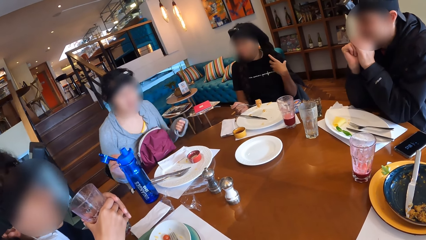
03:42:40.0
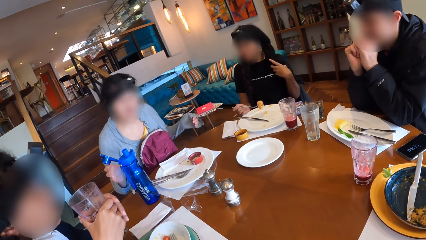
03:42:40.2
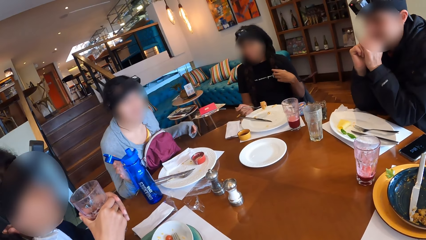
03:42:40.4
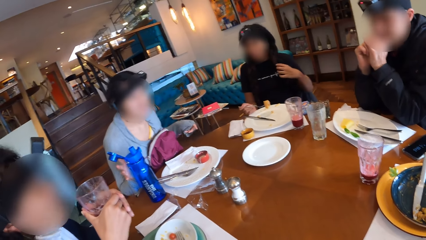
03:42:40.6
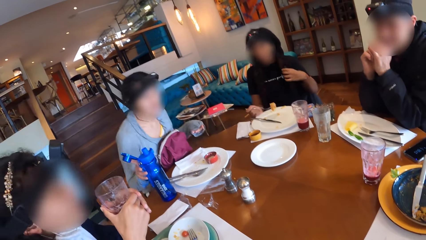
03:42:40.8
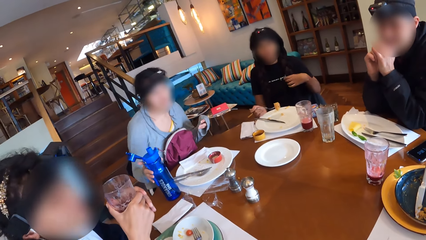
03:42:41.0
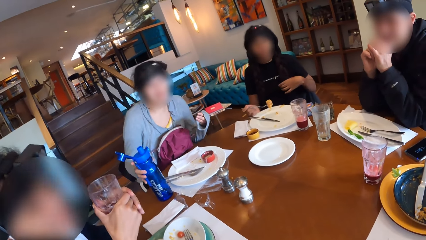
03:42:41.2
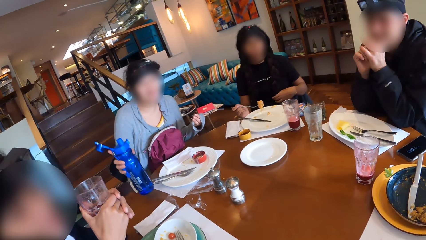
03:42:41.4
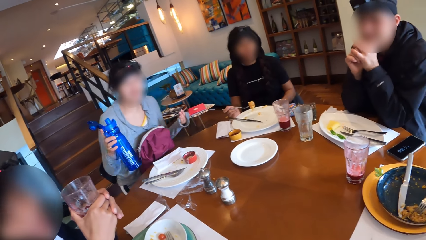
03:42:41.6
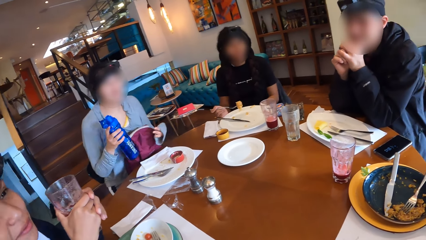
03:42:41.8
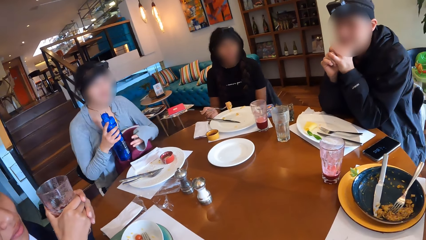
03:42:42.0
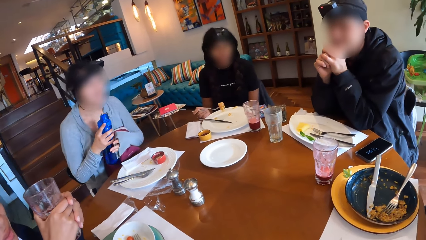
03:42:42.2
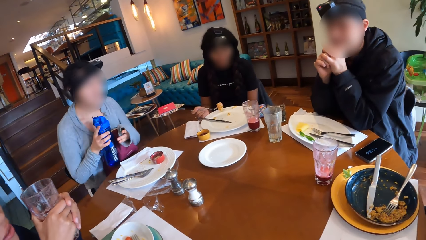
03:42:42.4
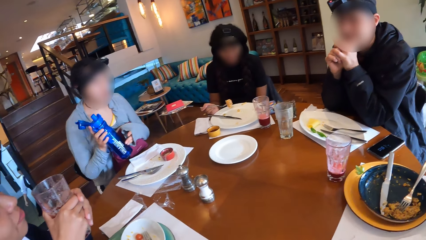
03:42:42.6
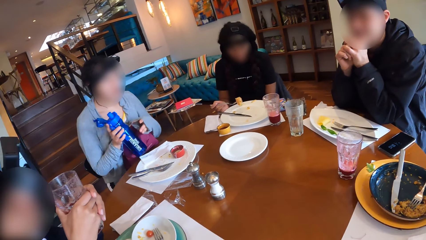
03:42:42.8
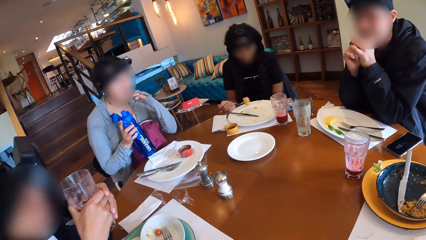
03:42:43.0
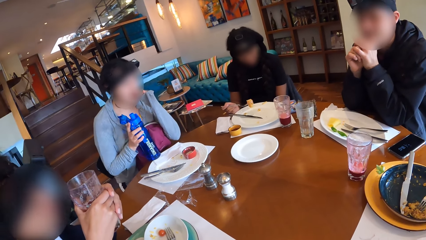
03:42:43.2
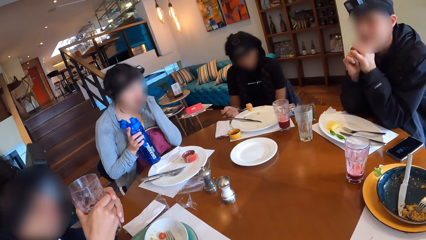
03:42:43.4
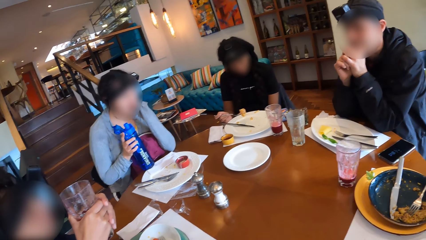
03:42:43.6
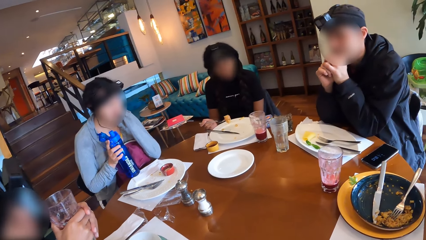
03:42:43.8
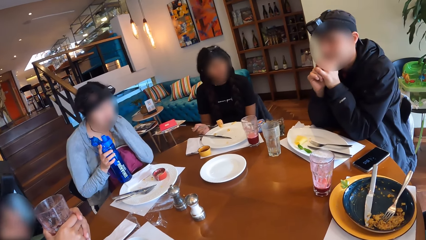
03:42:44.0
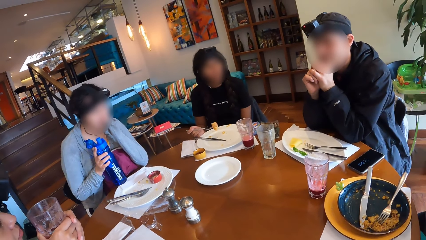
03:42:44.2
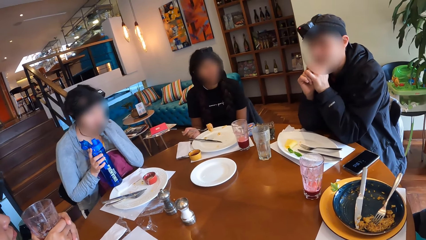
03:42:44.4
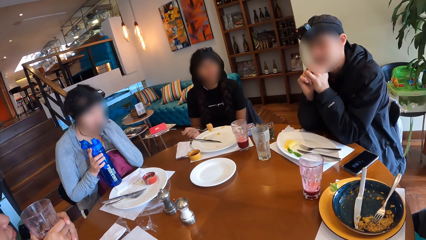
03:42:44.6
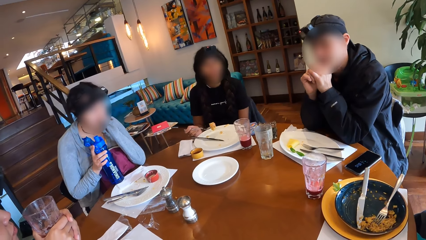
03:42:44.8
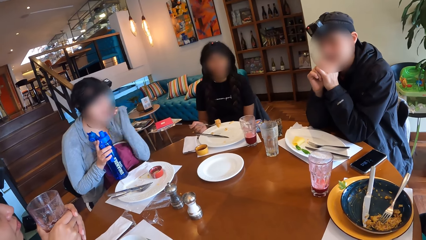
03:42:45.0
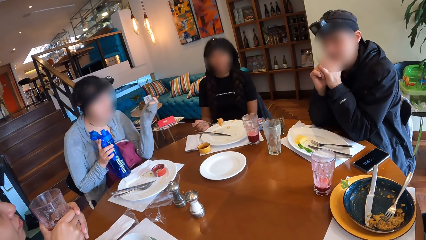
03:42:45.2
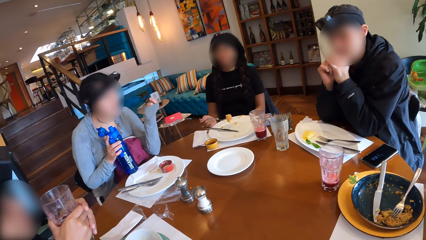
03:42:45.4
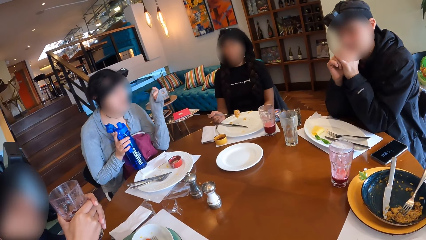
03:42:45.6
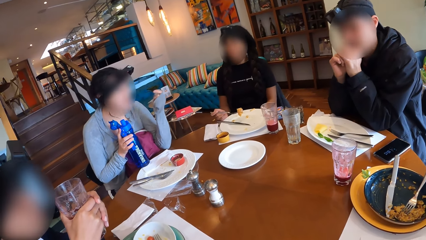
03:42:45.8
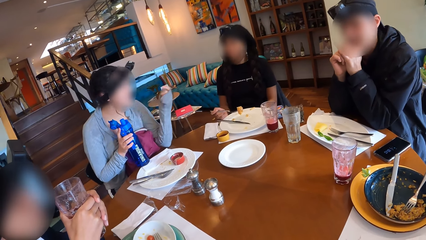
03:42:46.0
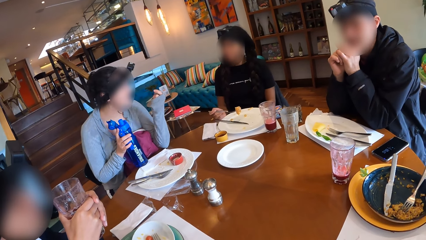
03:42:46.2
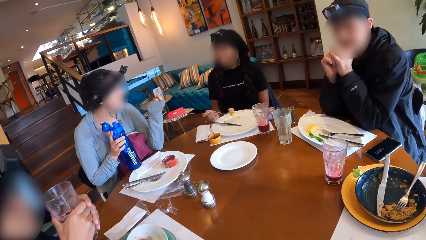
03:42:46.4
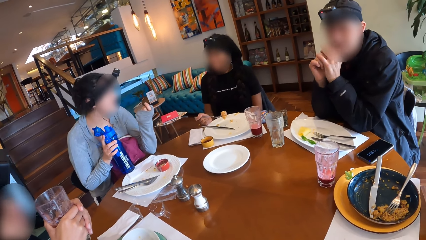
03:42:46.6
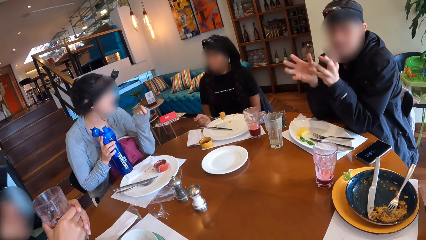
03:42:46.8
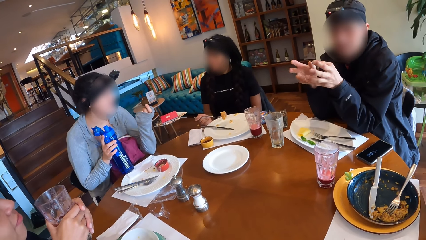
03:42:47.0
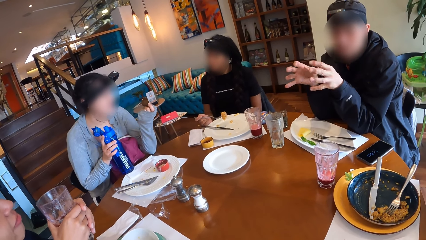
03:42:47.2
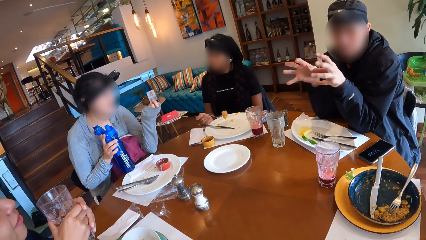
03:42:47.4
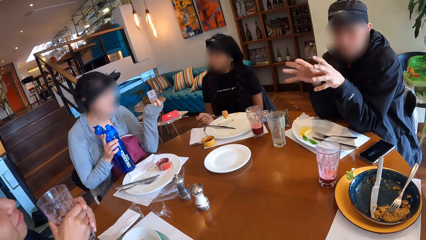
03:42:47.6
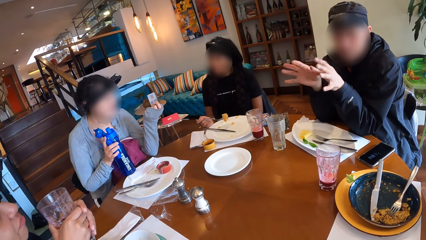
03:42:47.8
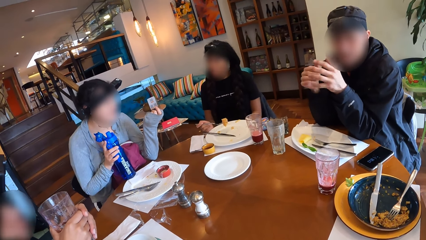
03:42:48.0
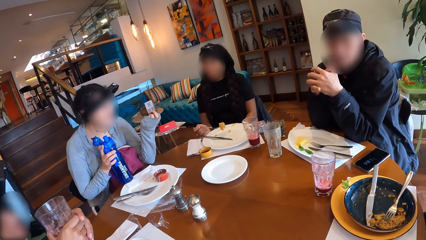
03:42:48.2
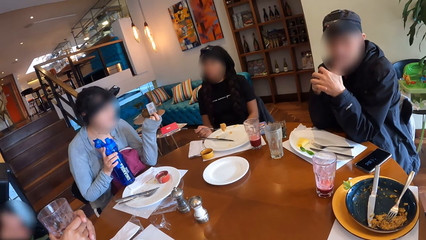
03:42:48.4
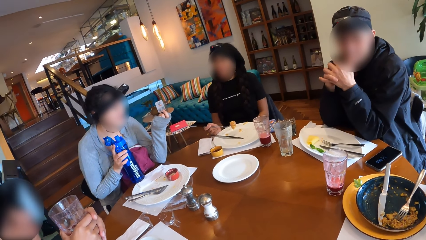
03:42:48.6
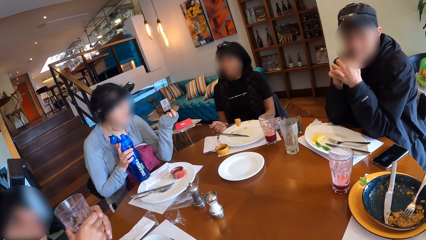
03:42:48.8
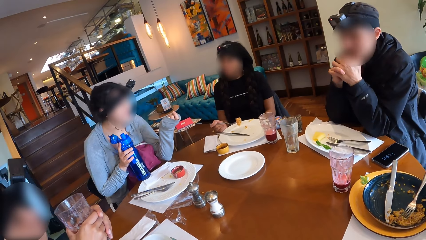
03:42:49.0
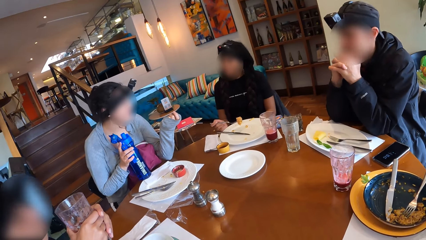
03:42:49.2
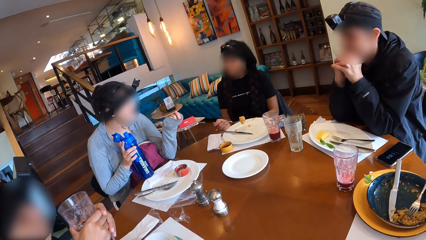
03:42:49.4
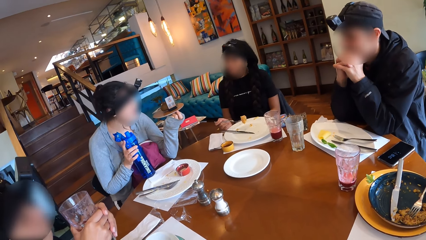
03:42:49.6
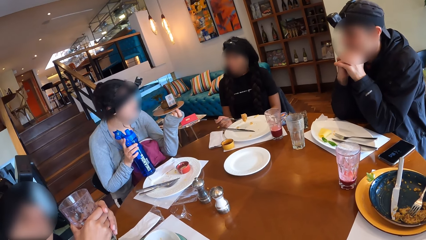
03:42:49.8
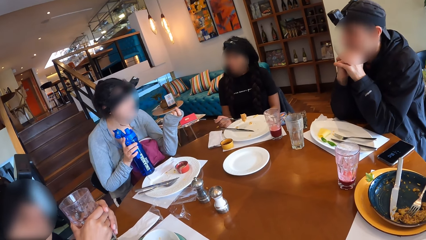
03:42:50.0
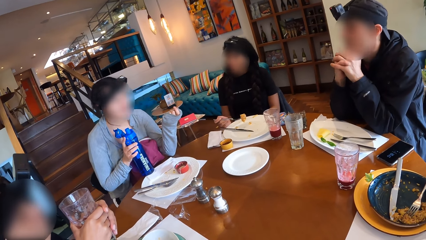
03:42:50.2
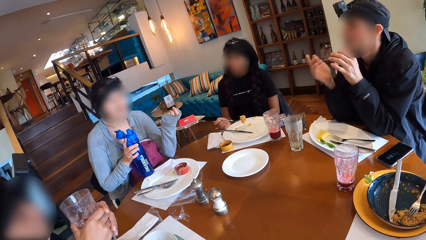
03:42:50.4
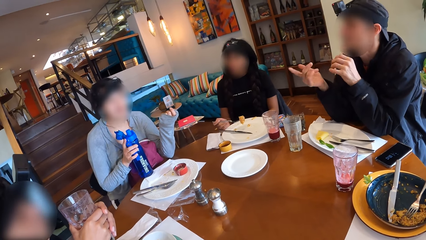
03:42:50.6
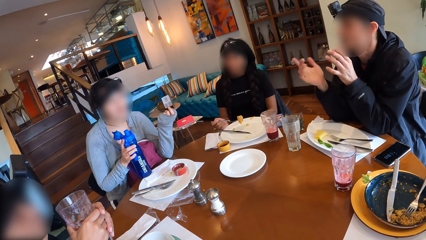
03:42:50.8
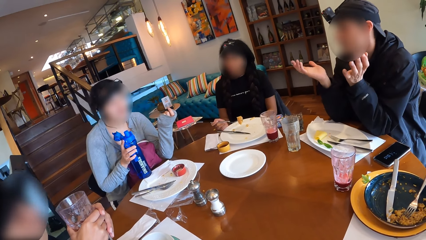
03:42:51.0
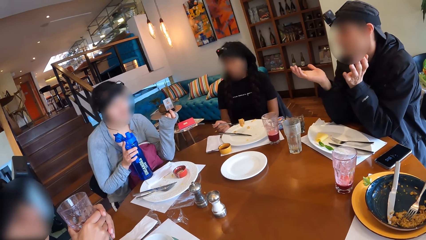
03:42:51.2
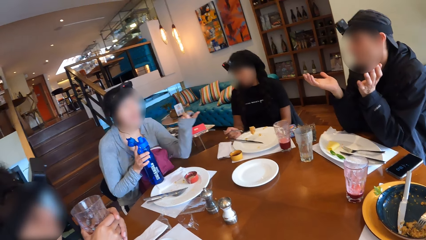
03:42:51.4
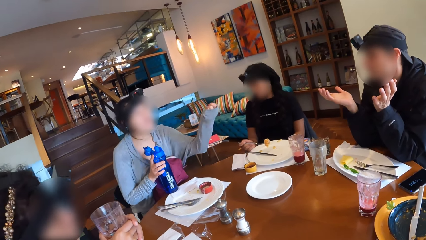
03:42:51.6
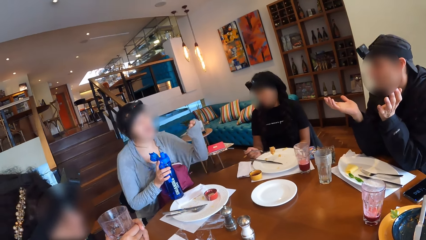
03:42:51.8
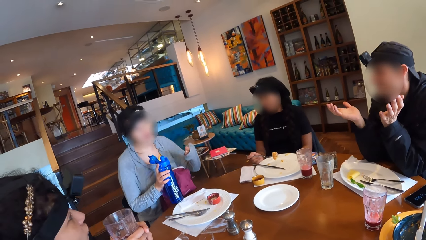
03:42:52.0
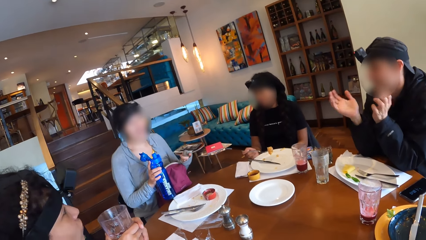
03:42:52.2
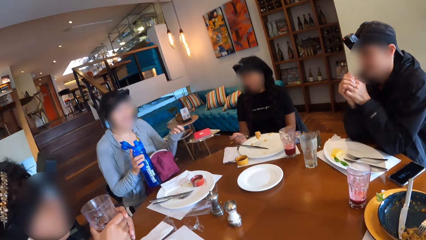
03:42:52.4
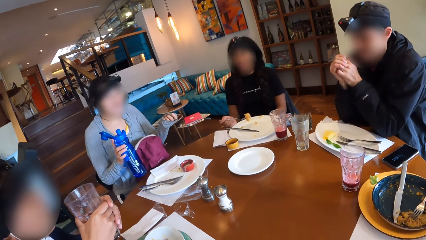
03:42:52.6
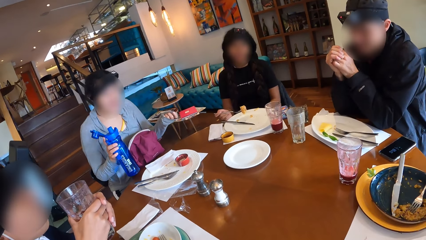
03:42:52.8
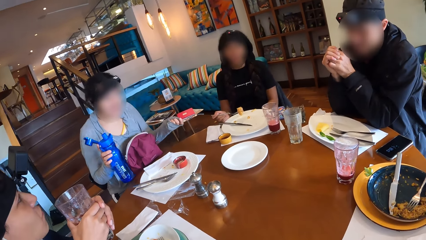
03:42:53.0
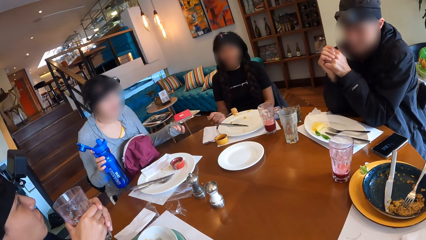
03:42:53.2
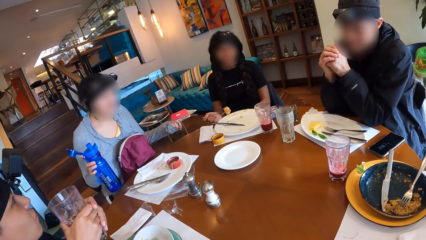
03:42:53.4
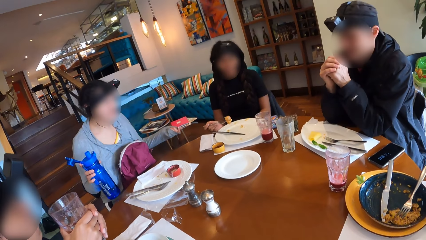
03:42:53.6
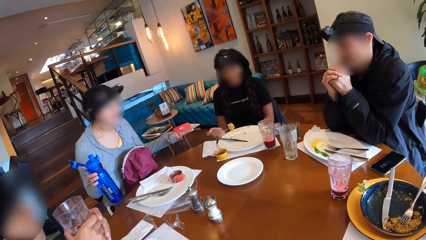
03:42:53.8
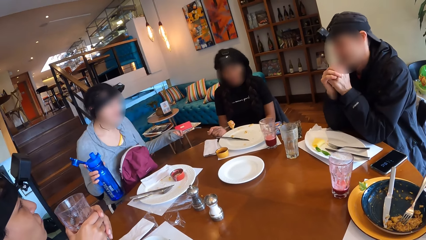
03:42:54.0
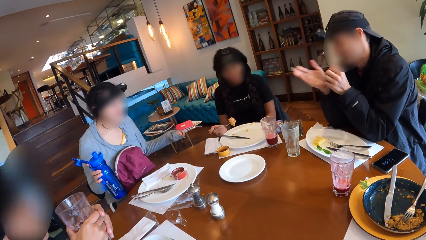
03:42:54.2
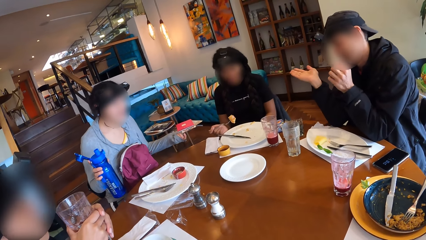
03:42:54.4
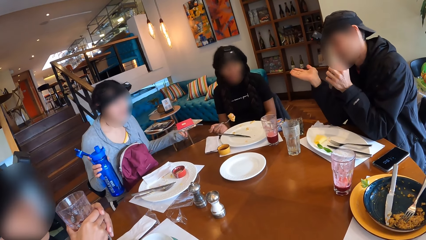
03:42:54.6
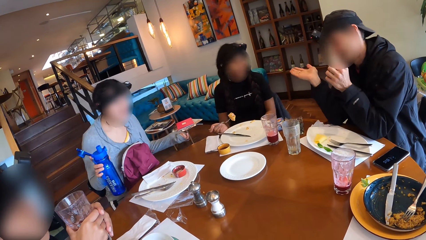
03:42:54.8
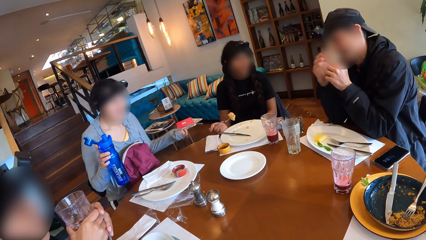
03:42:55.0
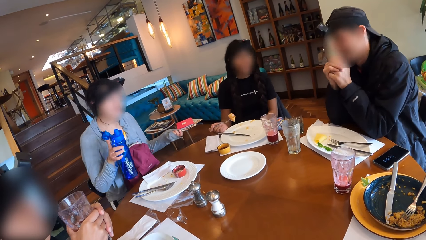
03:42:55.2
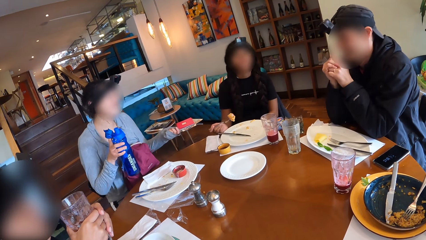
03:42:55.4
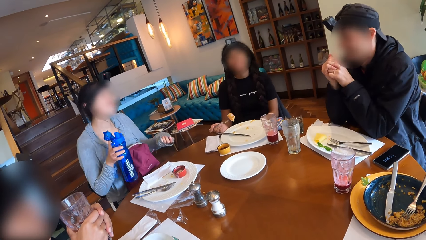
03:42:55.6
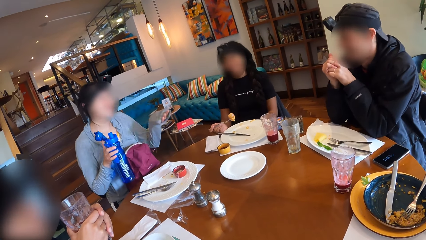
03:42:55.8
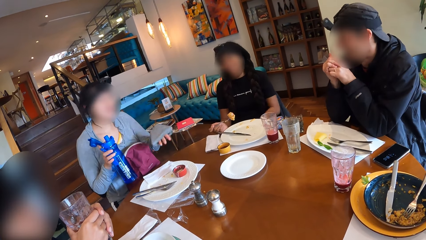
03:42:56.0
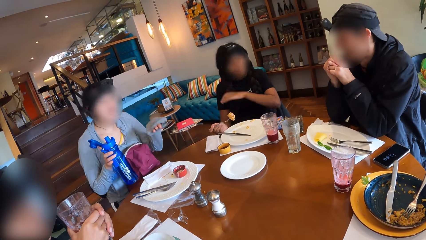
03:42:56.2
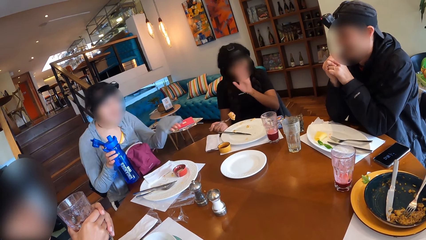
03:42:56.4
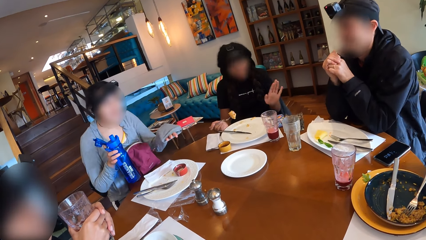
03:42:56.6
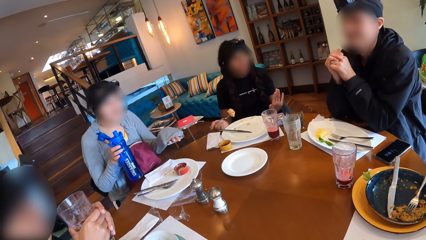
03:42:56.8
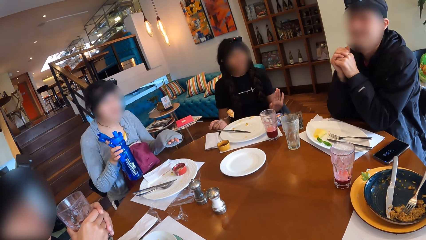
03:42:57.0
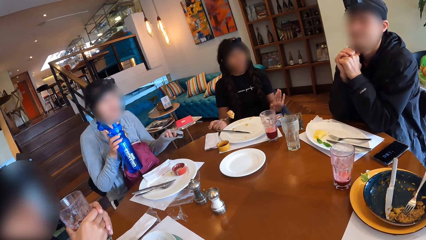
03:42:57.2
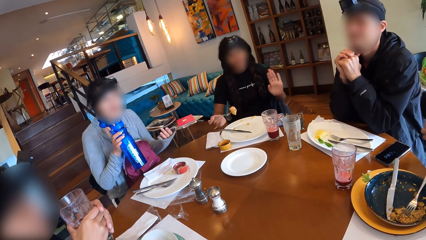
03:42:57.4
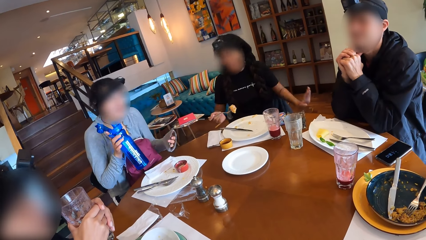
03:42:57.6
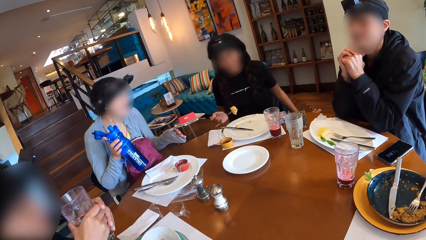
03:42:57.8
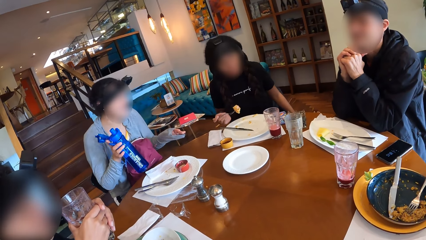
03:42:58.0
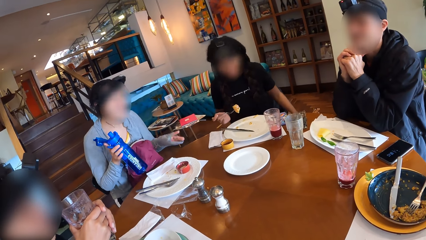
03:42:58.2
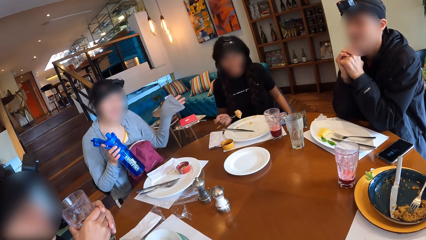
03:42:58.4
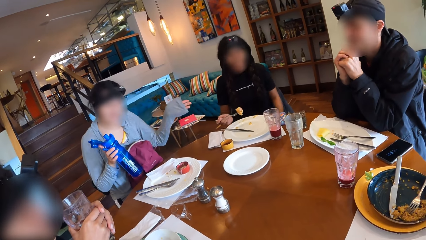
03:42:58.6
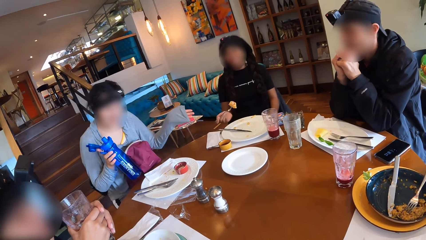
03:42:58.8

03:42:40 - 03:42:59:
A woman picks up the bottle of water from the table with her right hand. The camera wearer looks around.
